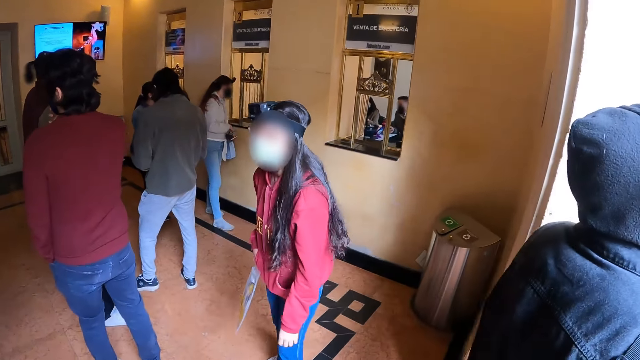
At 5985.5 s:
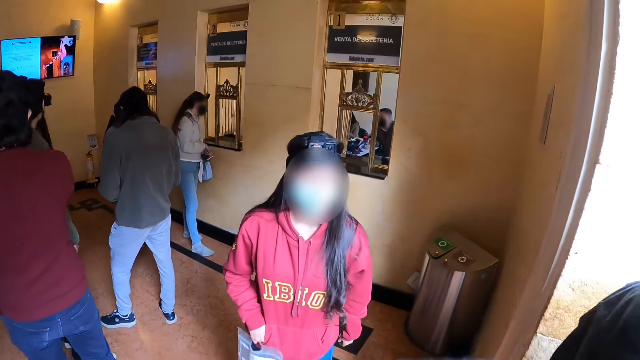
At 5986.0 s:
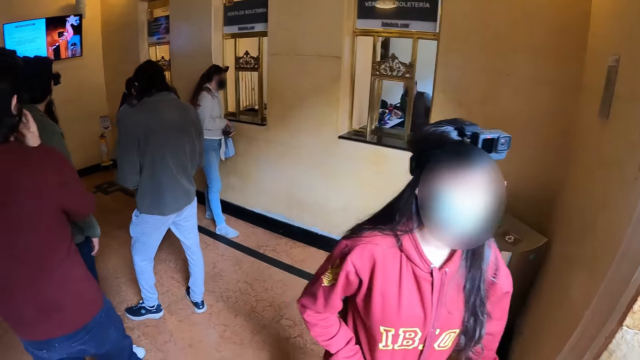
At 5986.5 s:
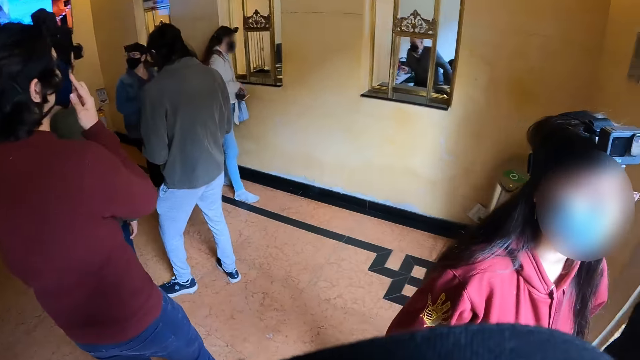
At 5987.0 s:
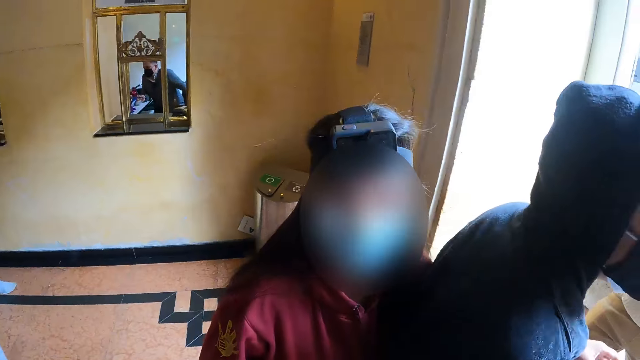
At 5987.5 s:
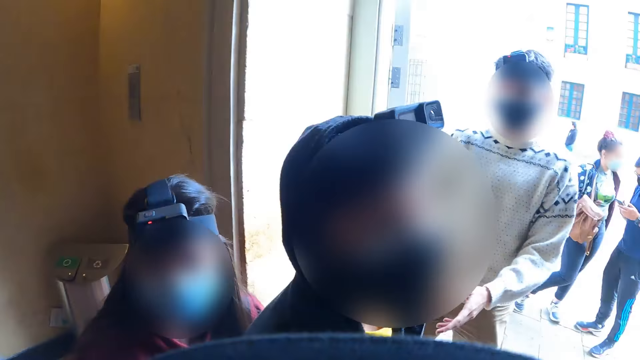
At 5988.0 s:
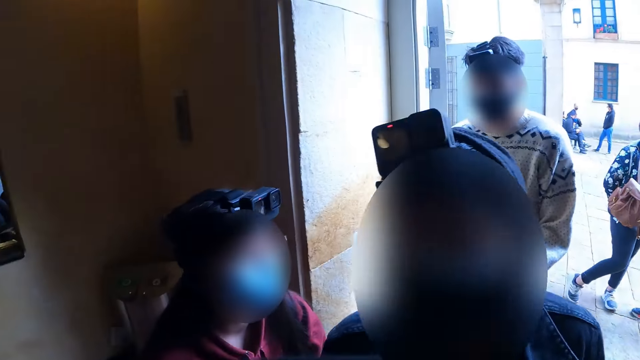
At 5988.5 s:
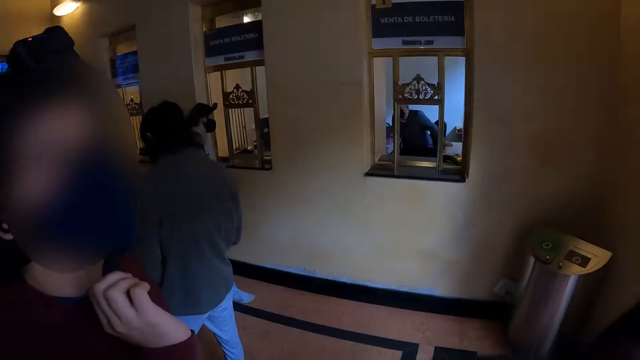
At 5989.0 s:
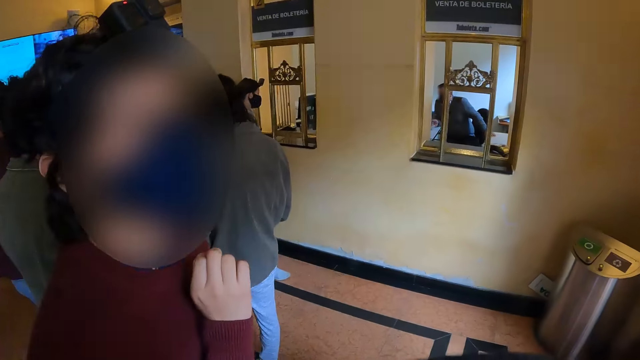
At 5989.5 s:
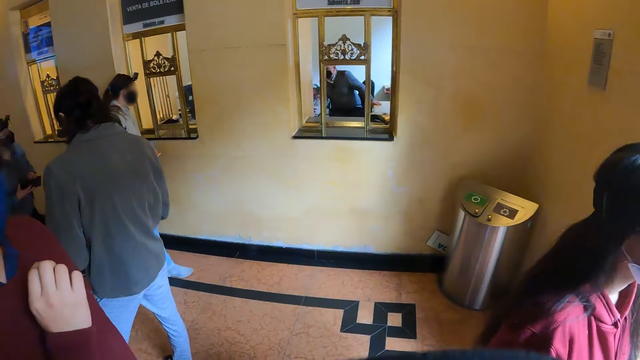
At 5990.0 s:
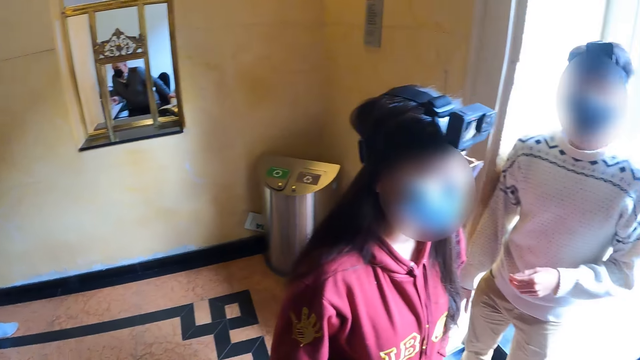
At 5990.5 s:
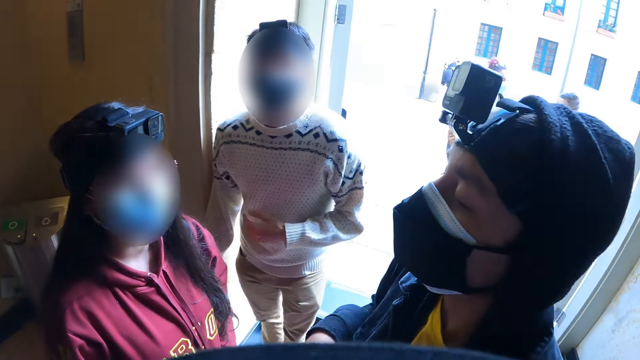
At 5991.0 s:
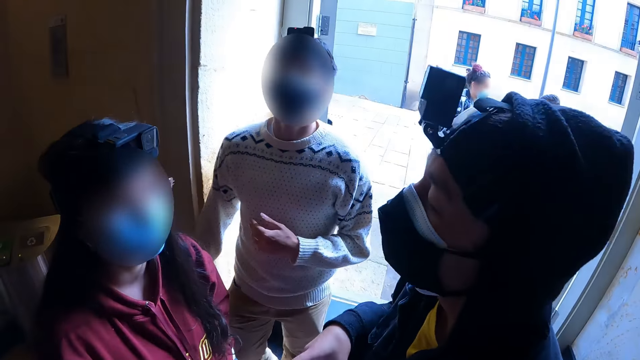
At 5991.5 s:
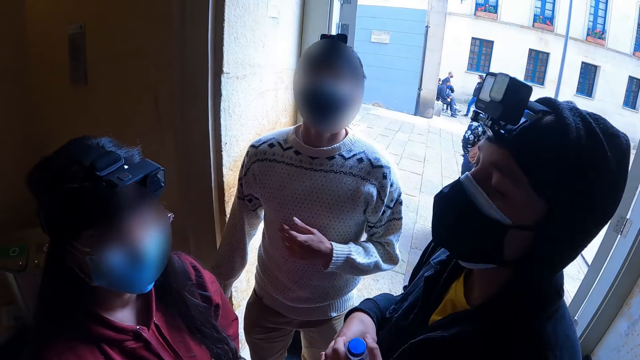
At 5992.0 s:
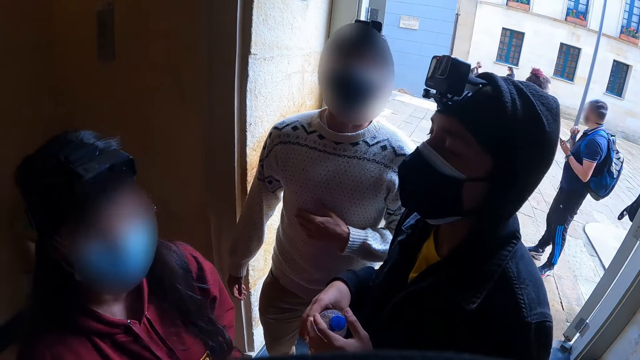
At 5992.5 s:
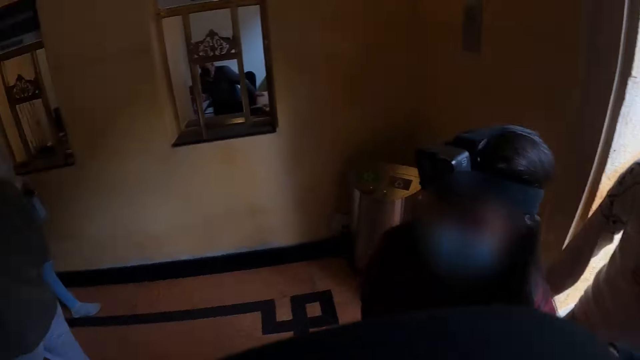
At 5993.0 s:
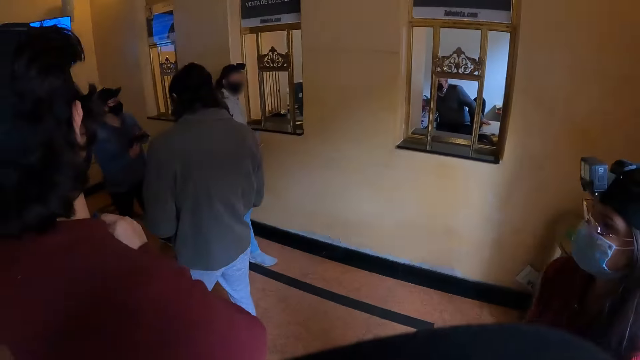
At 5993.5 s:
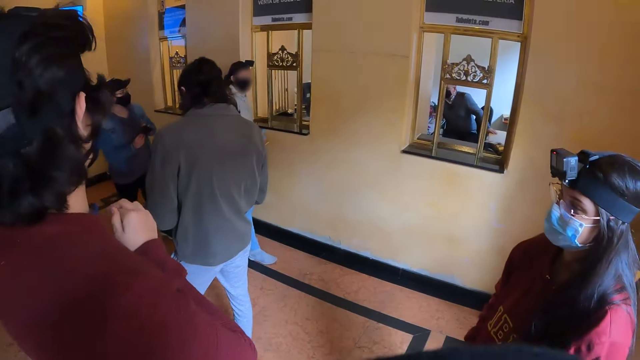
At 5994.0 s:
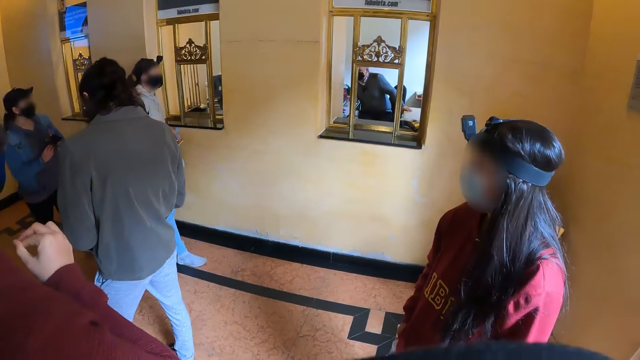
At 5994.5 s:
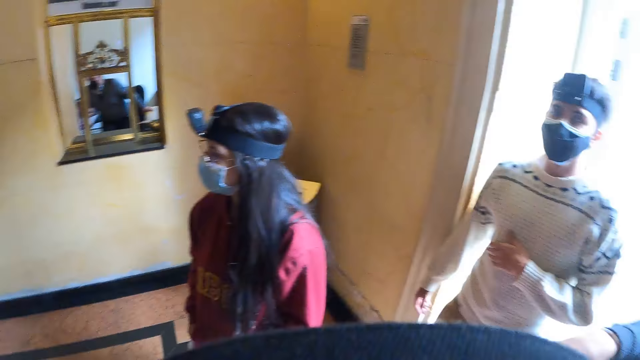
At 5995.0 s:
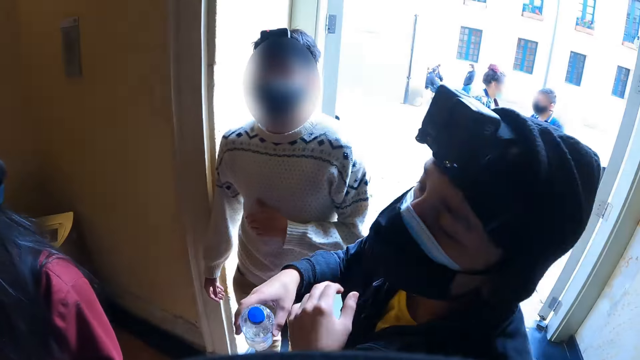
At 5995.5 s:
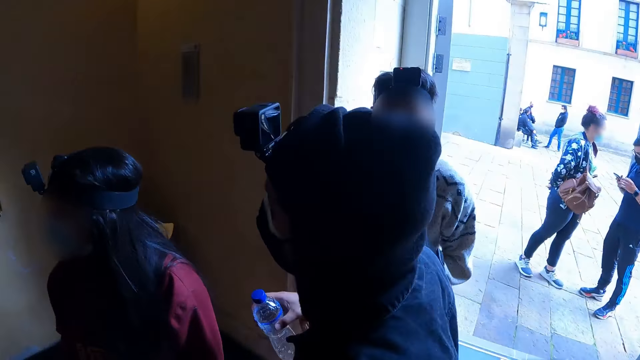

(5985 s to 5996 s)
The camera wearer walks around and looks around.

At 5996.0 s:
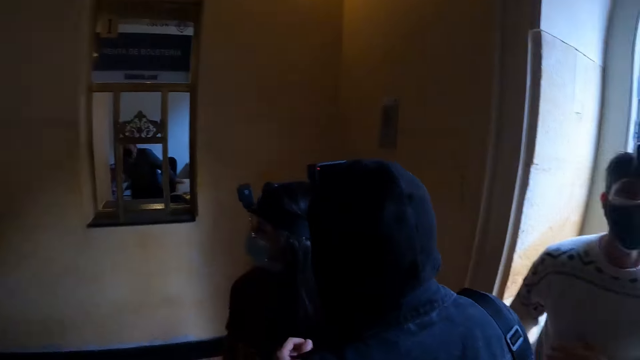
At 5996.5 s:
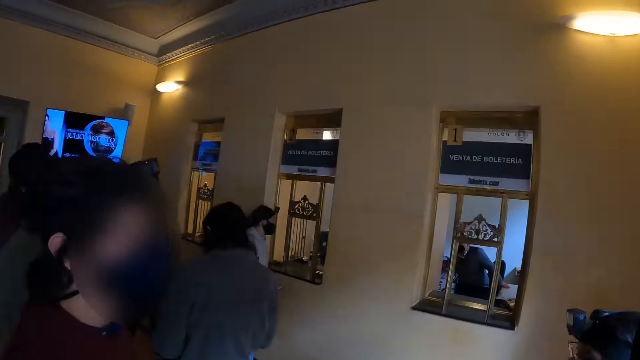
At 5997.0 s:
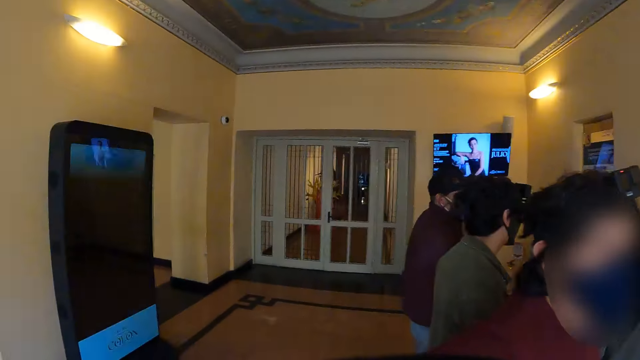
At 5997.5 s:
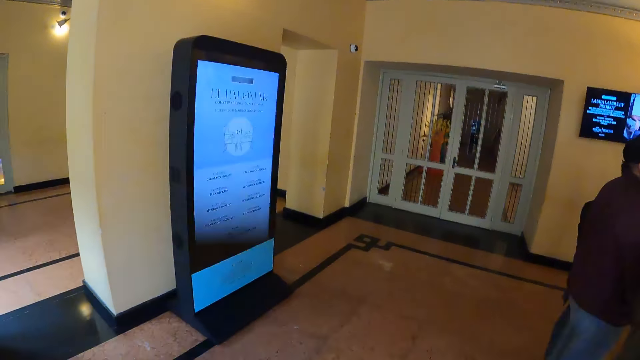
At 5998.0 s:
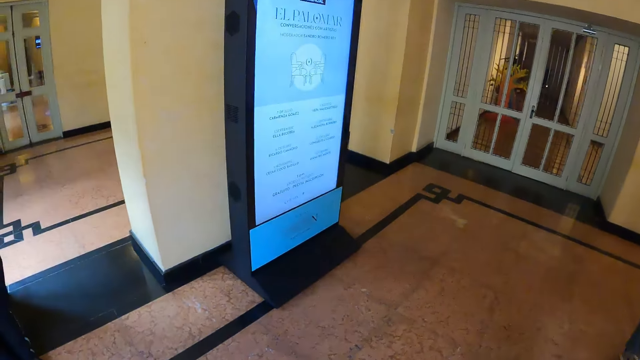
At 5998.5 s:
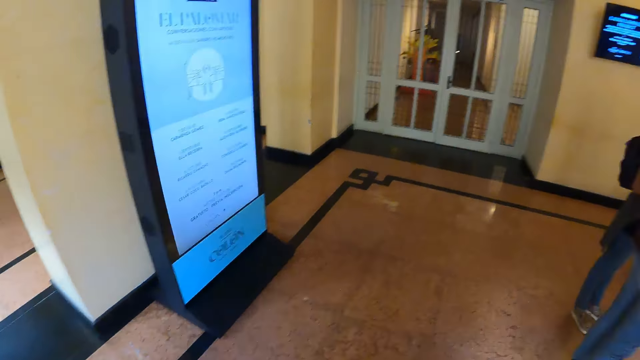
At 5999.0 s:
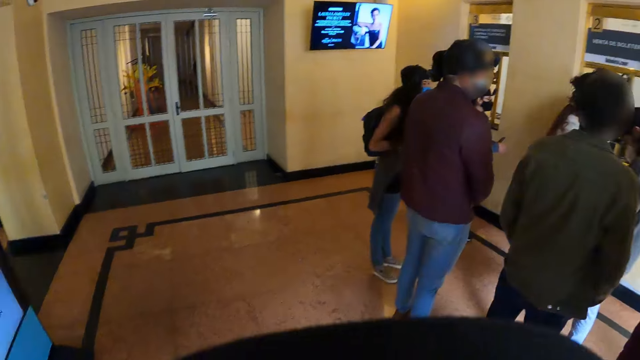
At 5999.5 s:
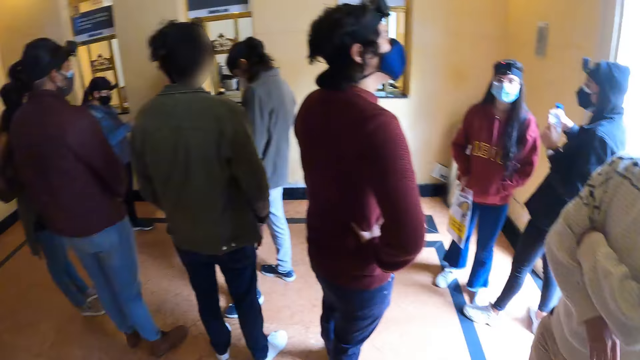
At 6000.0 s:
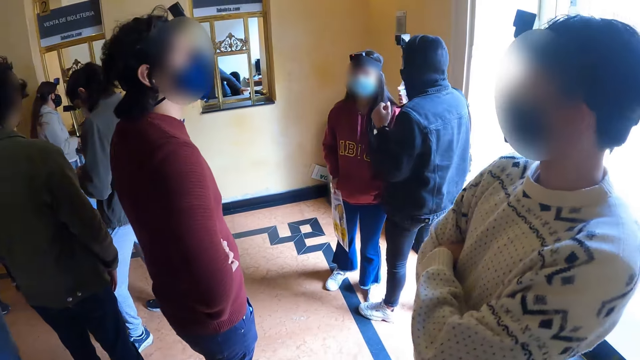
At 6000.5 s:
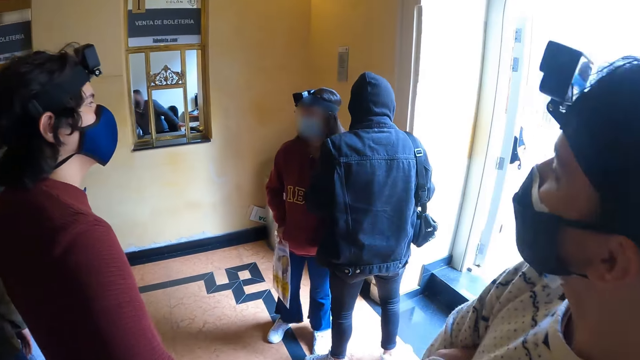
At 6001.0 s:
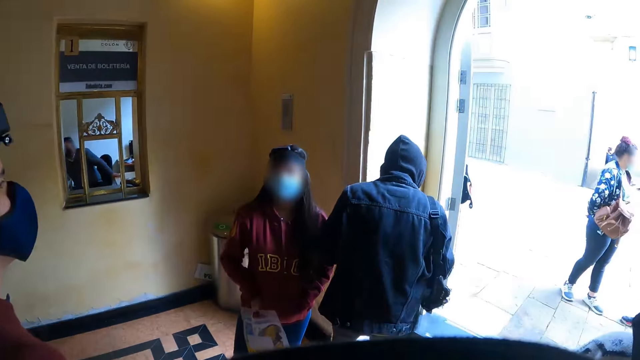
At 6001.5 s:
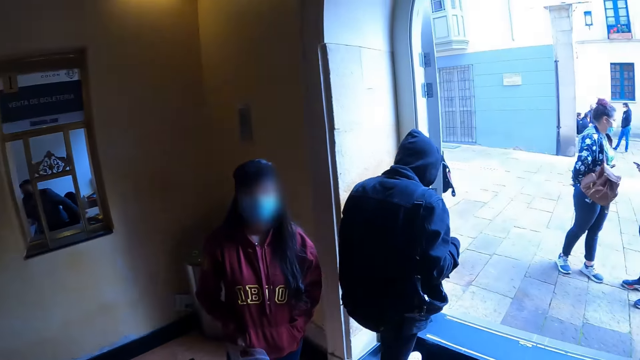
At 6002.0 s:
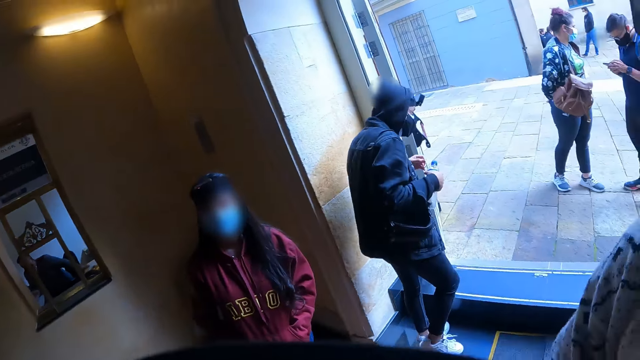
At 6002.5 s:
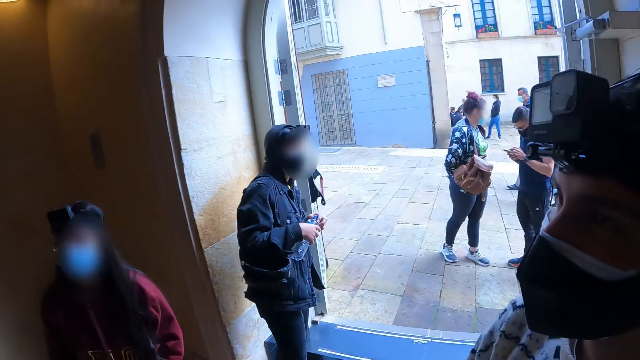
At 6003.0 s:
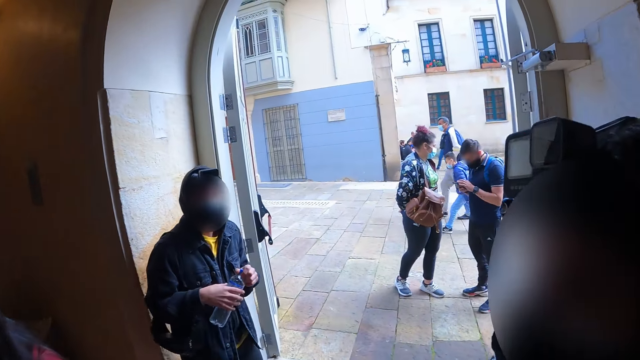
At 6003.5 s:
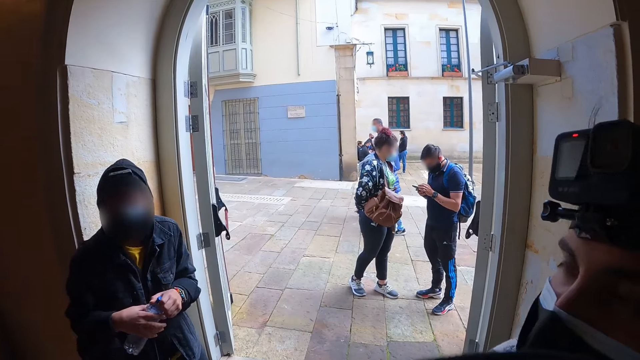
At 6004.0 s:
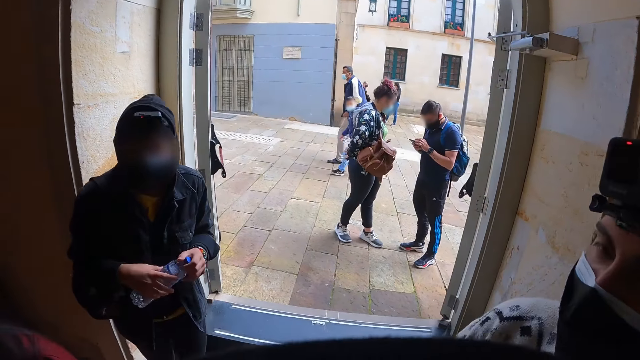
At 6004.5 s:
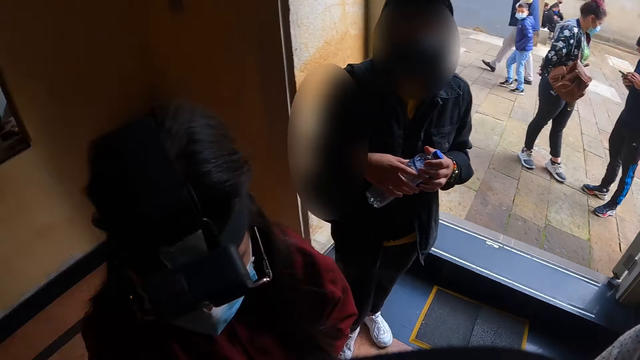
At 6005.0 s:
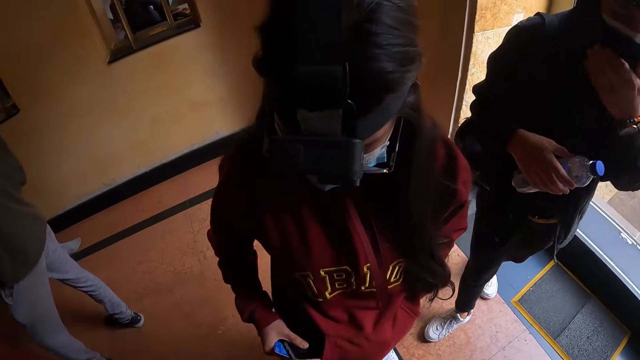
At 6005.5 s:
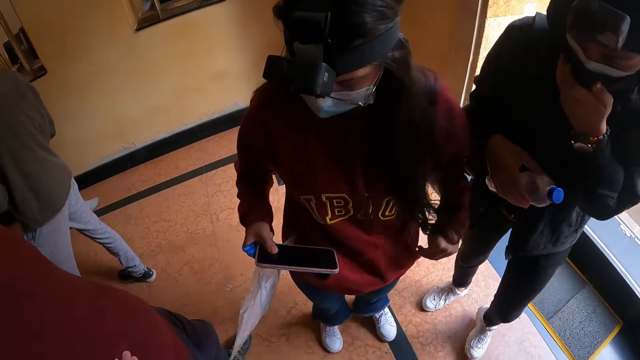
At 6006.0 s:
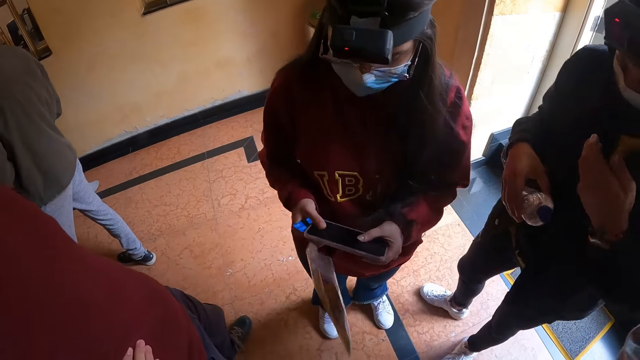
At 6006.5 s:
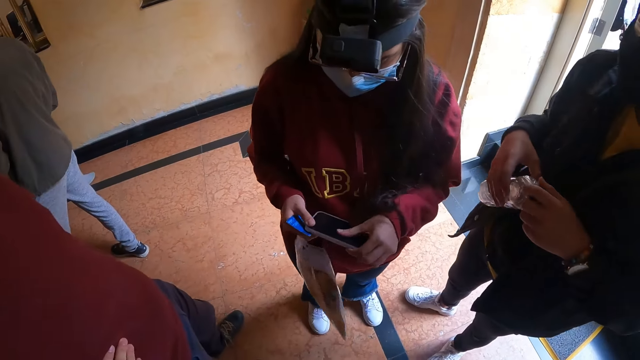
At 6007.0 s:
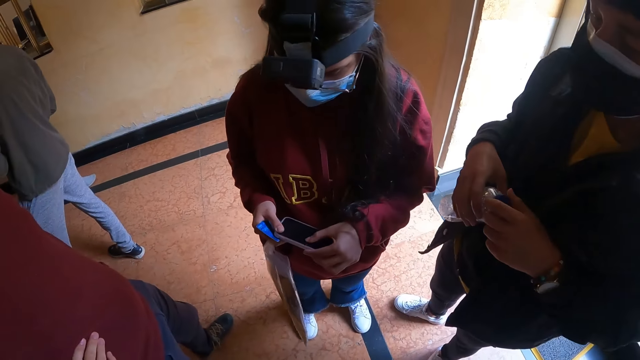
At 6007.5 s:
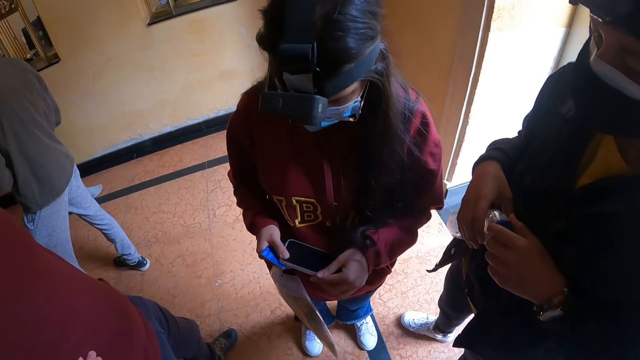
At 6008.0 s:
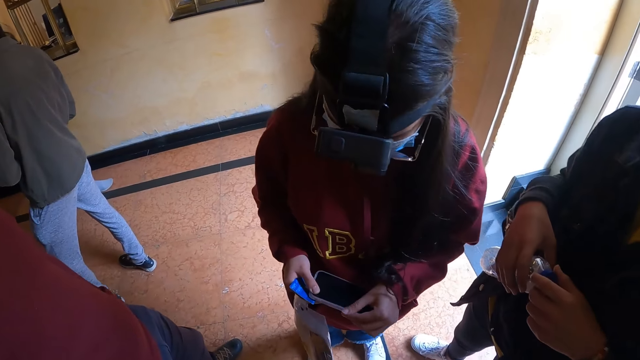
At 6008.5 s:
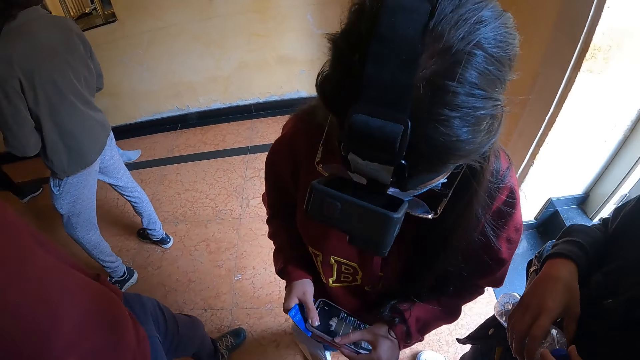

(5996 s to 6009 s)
The camera wearer walks around and looks around.
